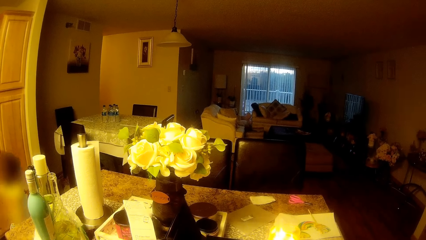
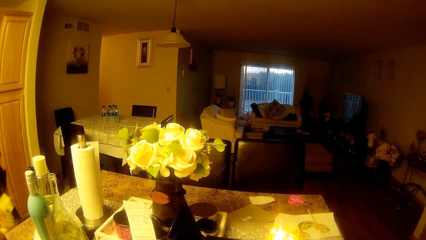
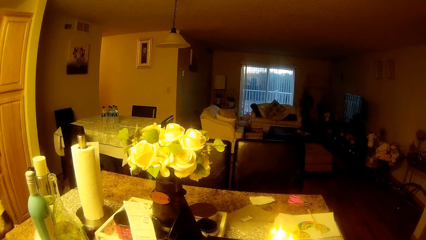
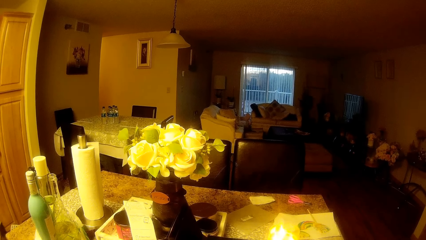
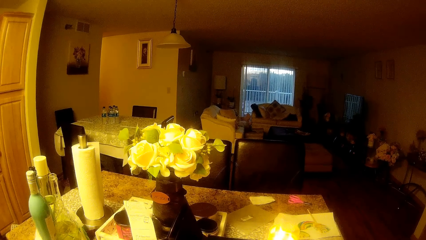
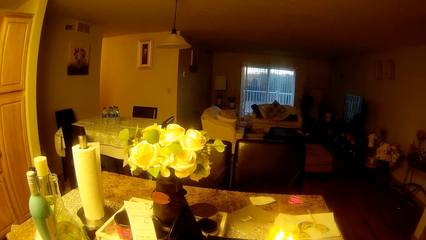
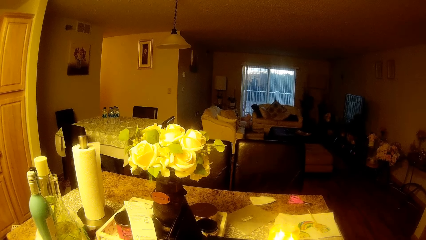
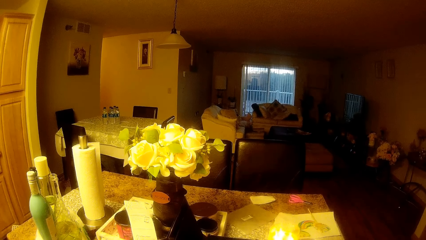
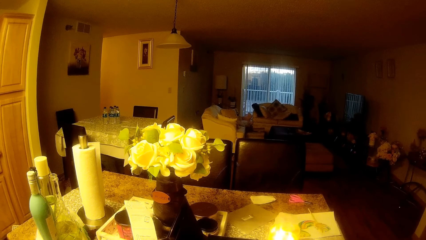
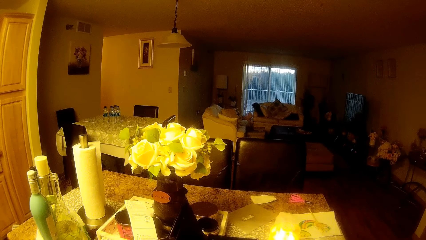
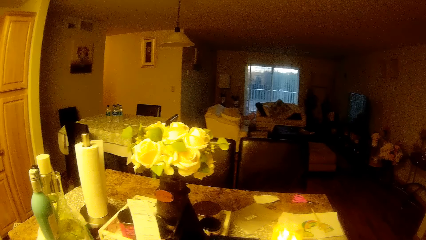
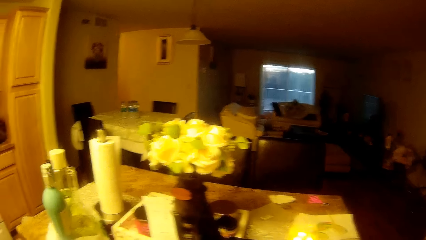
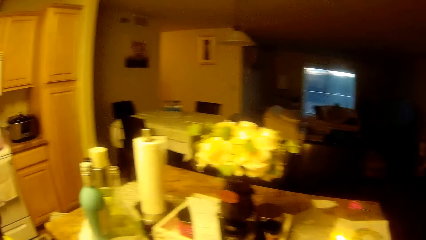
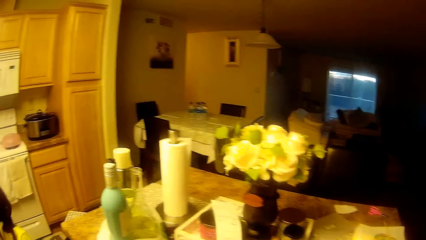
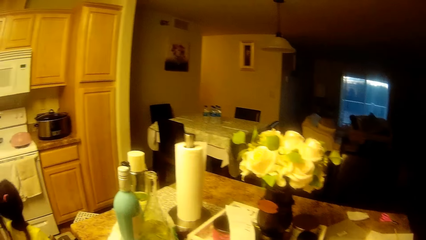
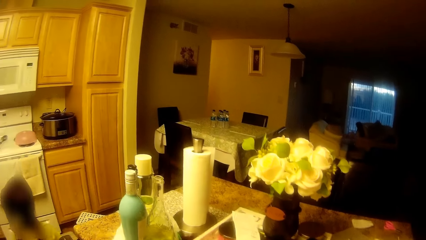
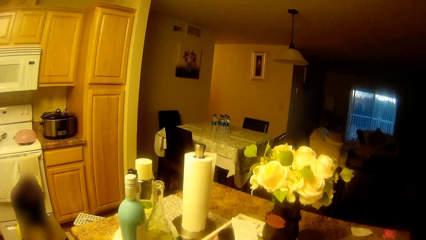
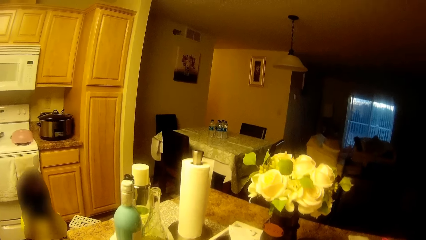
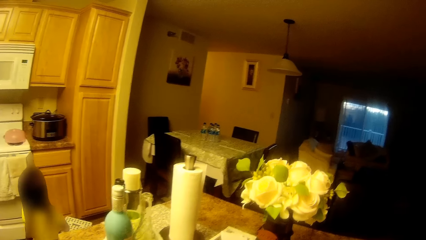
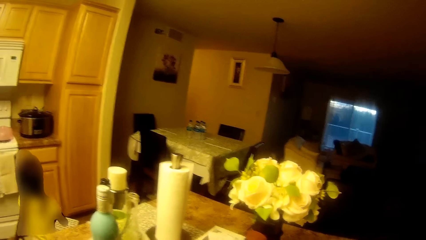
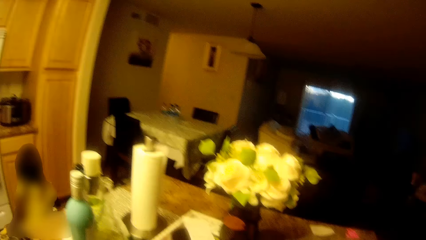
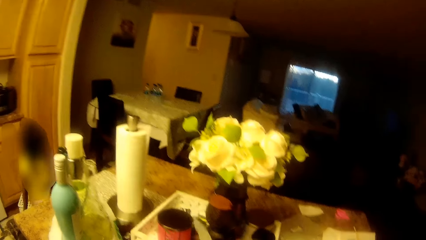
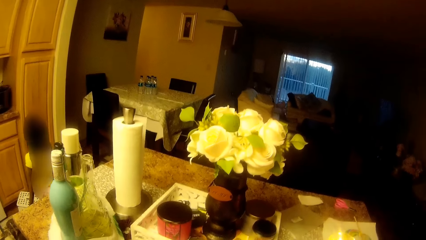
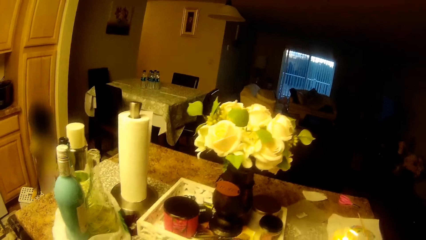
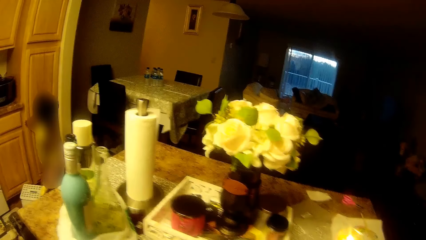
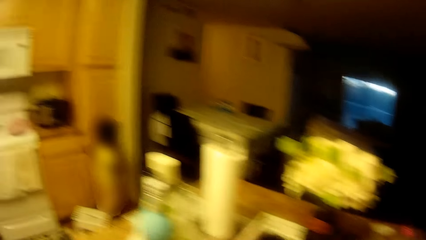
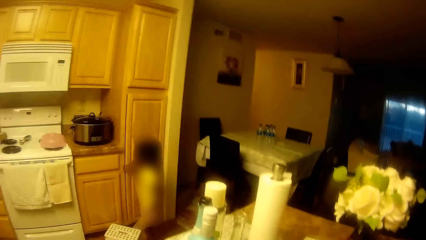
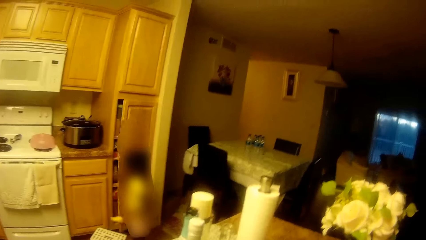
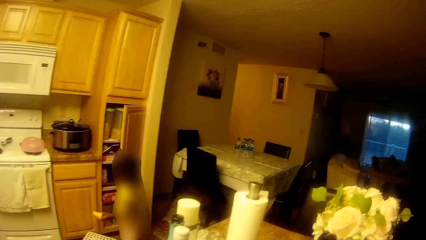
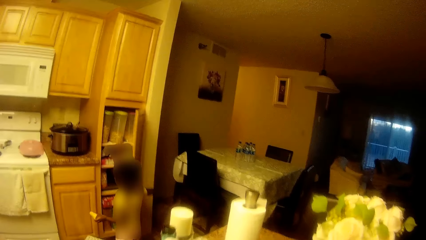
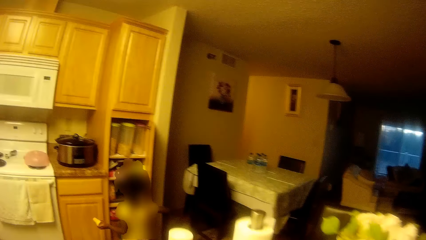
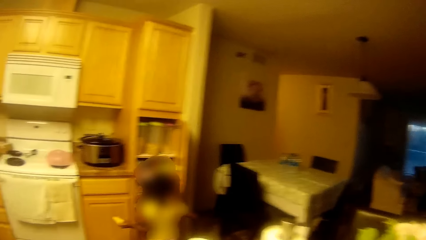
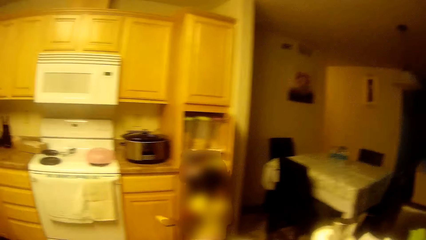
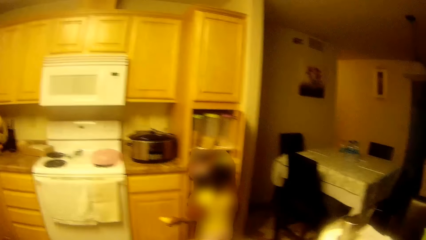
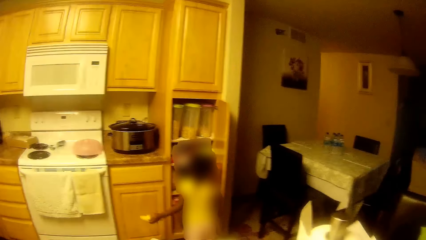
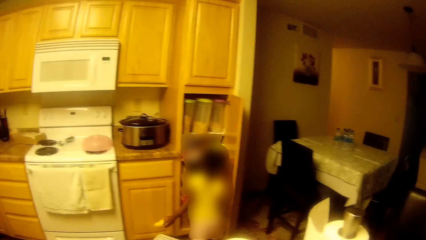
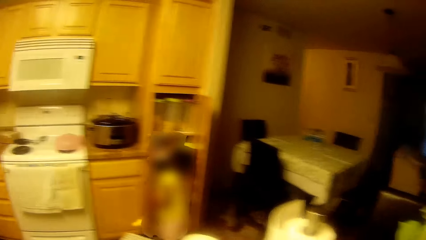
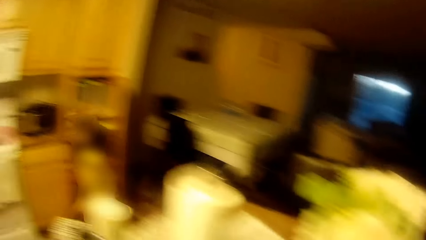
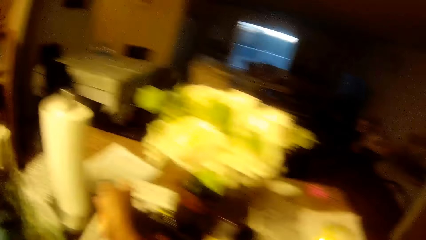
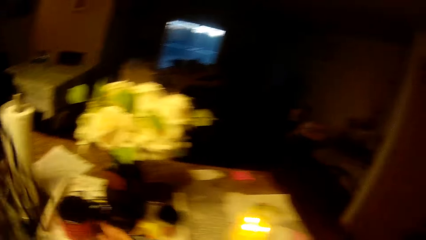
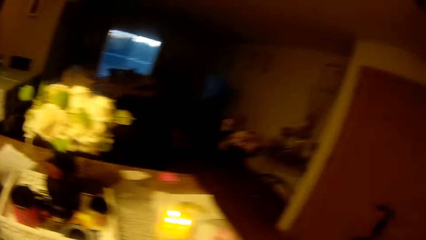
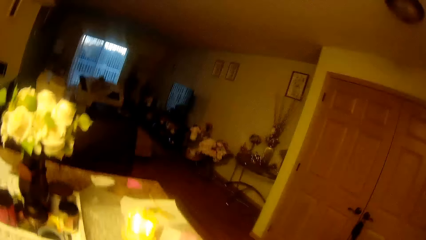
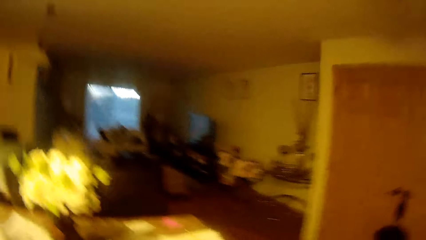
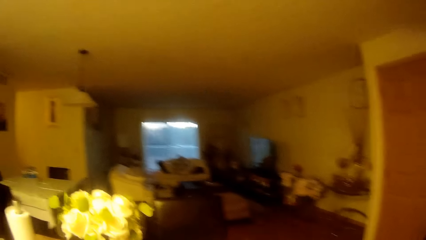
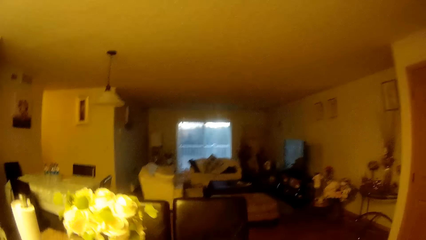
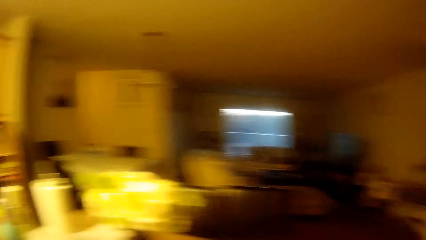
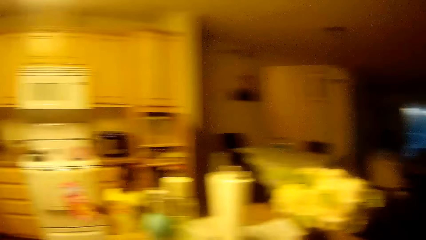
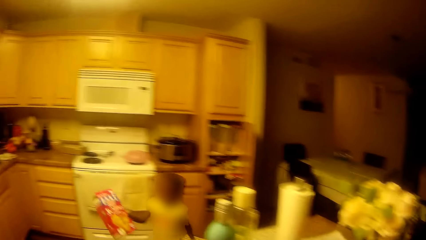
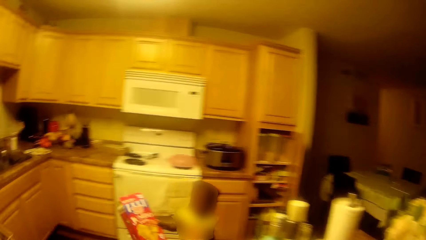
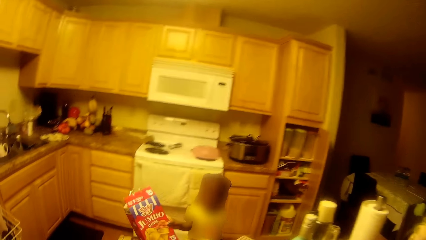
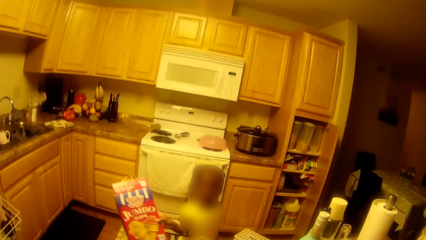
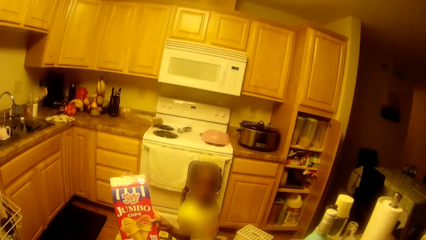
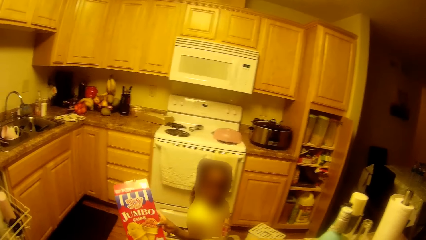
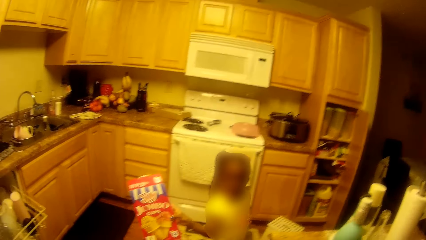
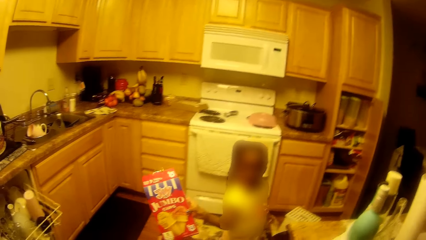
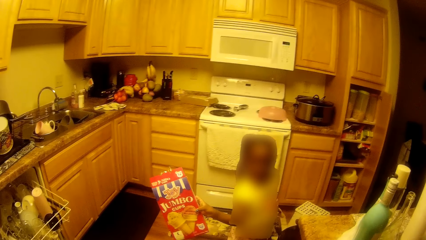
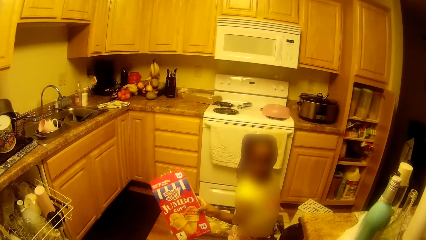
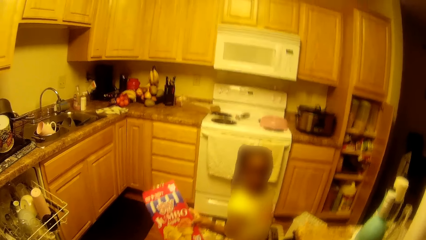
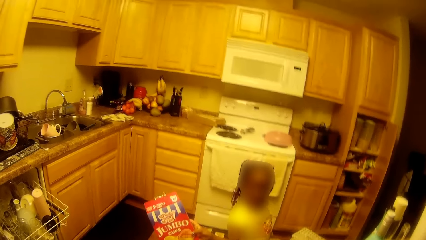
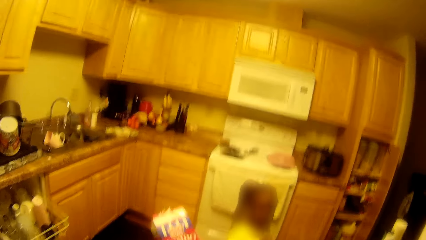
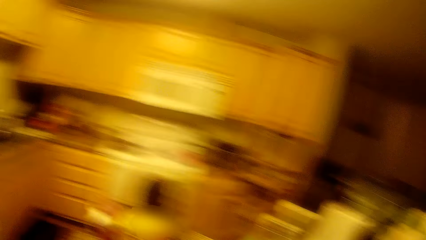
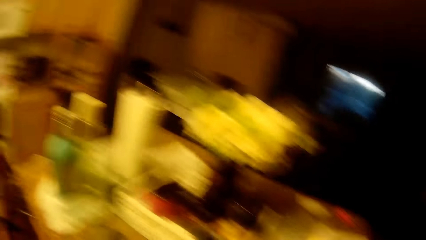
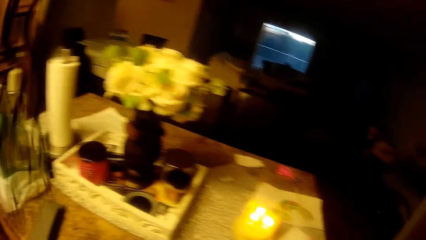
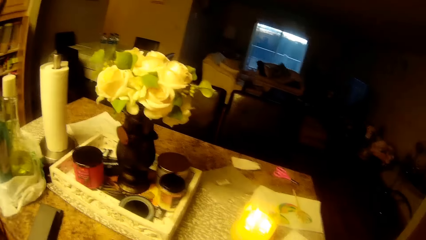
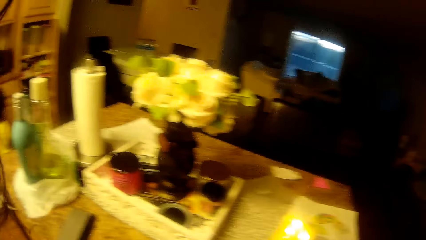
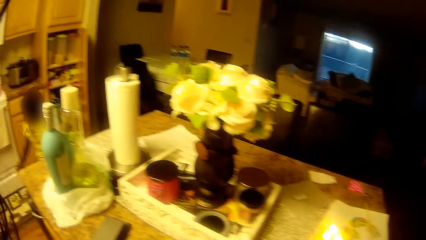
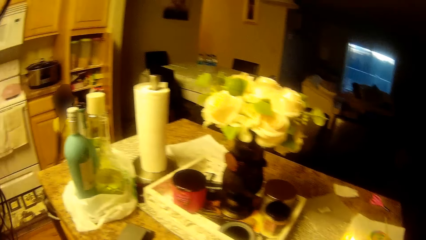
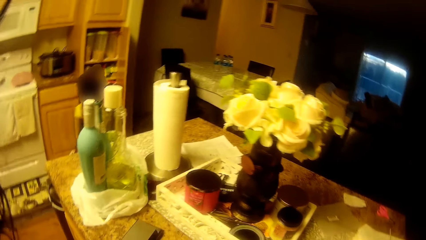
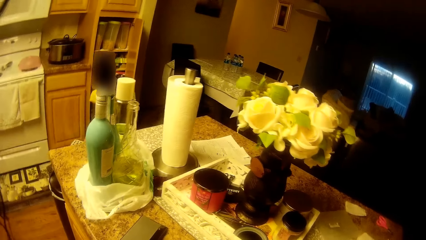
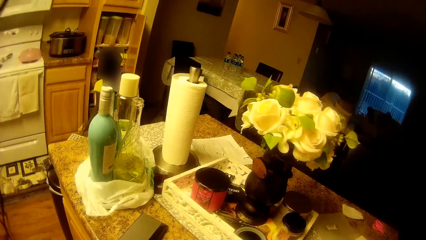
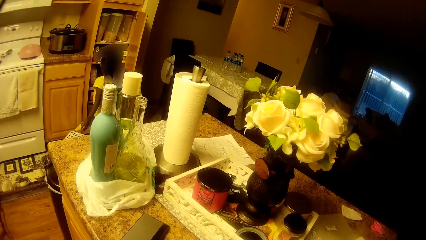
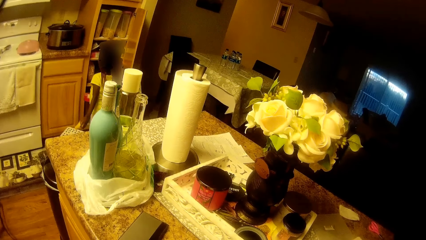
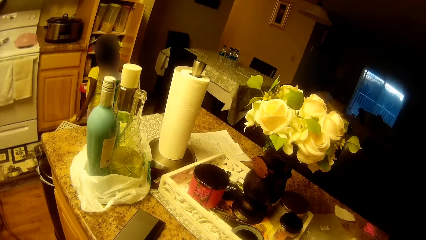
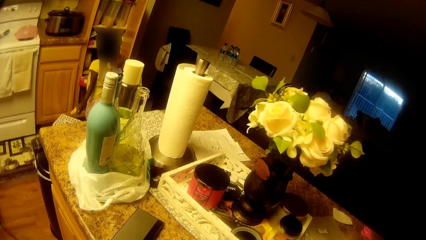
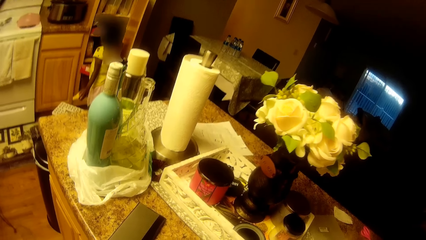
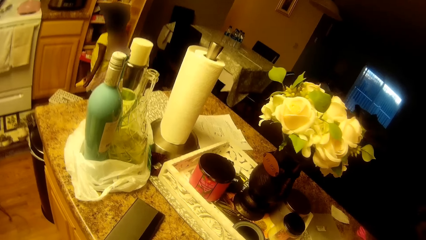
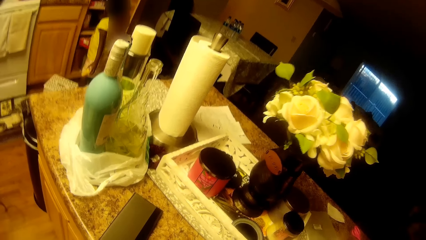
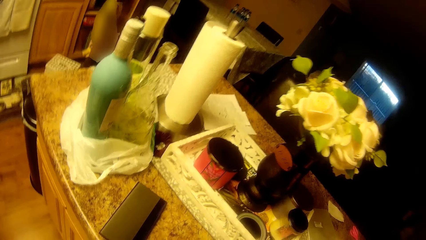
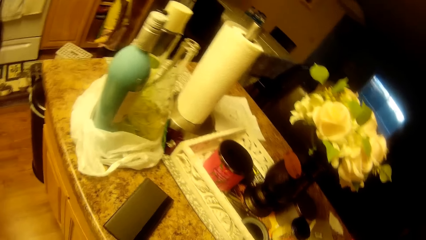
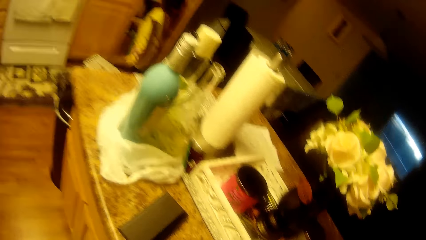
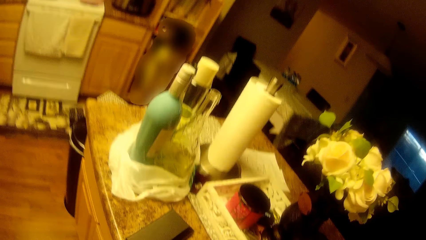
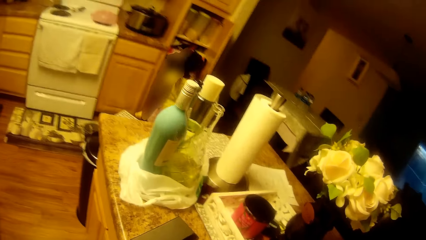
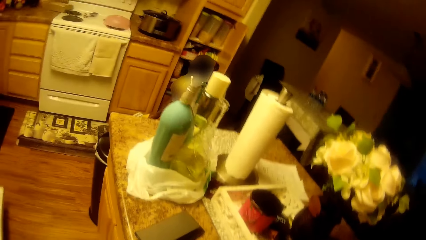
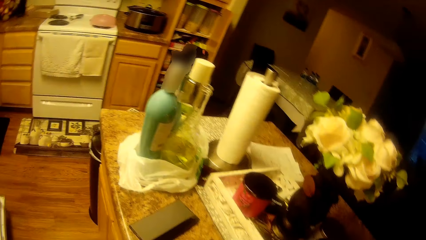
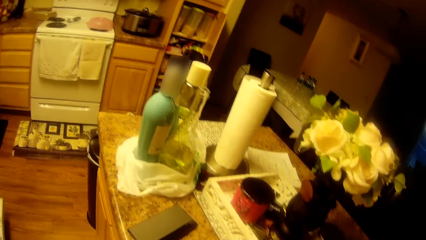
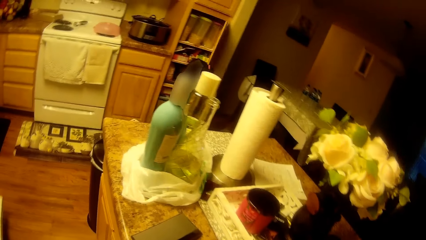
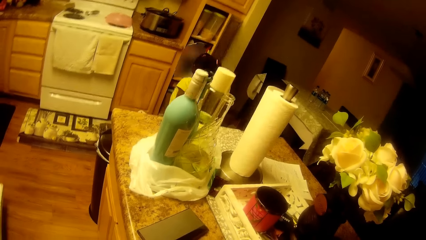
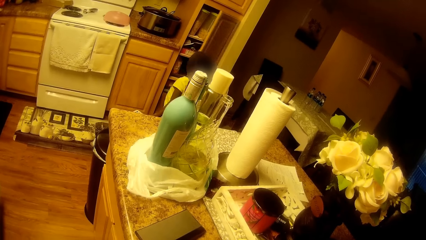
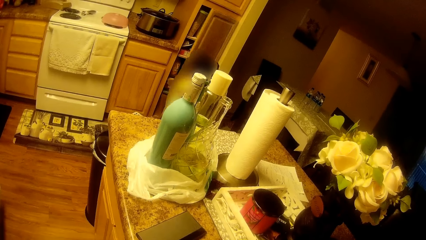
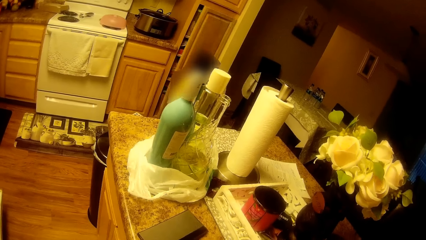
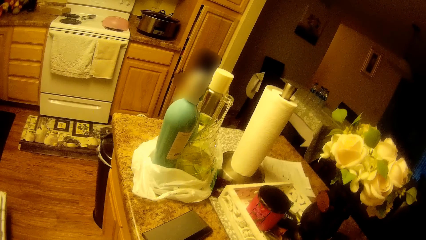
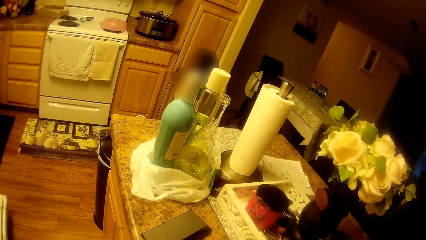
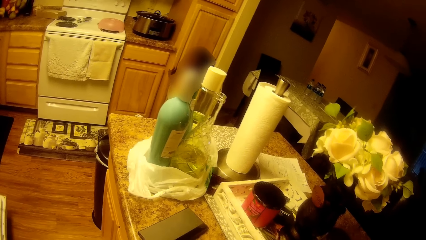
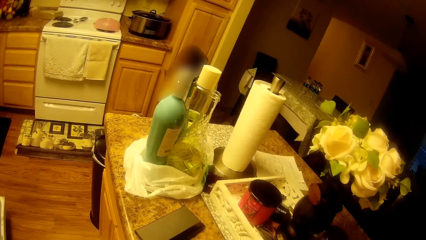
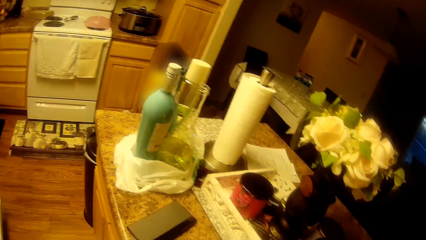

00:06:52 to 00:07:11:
The girl opens the shelf with her right hand. The girl holds the pack with her right hand, puts the pack in the shelf with her right hand and closes the shelf with her right hand.
